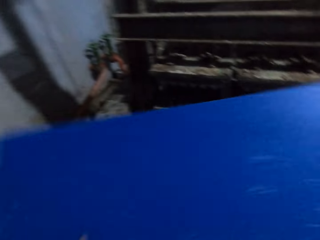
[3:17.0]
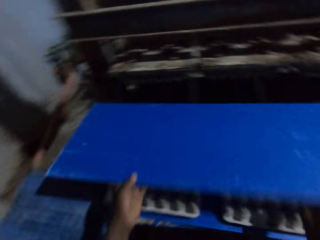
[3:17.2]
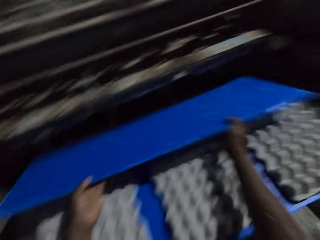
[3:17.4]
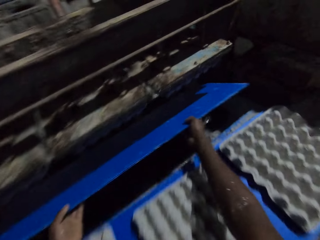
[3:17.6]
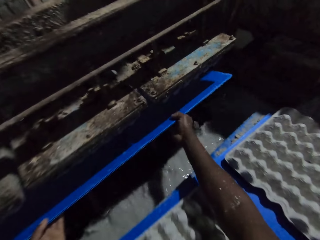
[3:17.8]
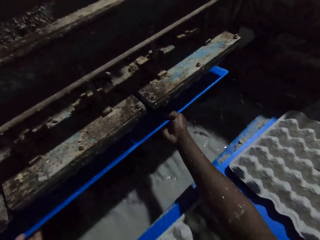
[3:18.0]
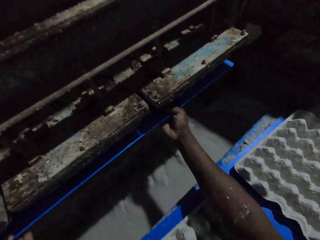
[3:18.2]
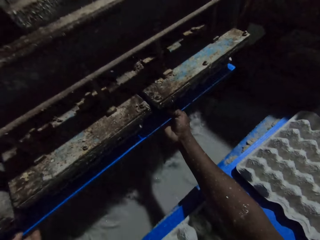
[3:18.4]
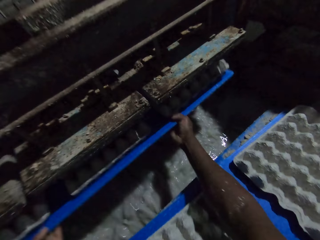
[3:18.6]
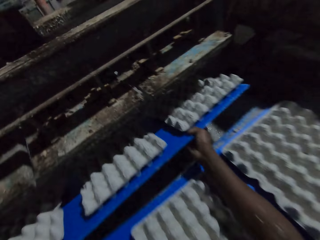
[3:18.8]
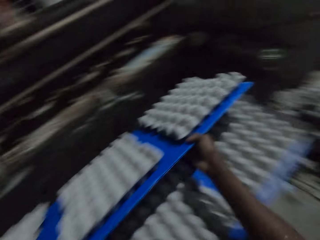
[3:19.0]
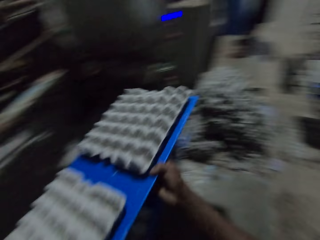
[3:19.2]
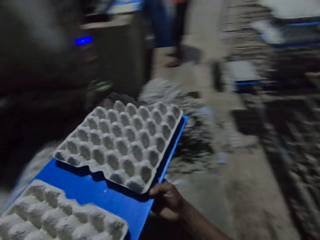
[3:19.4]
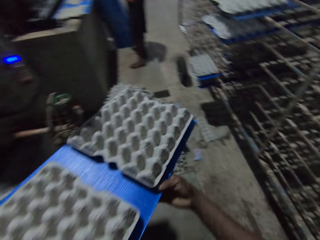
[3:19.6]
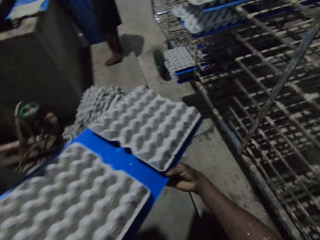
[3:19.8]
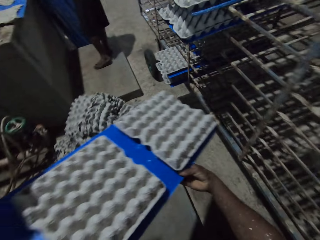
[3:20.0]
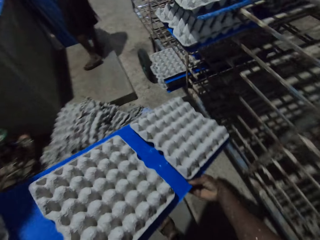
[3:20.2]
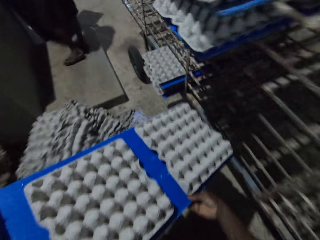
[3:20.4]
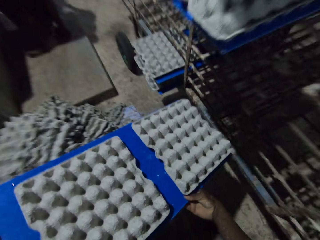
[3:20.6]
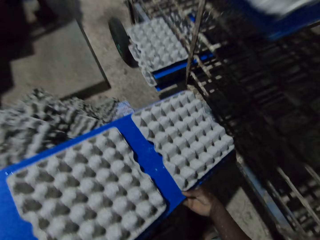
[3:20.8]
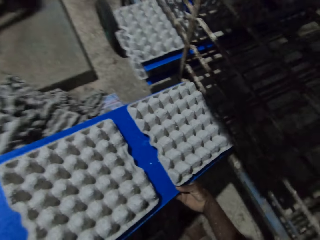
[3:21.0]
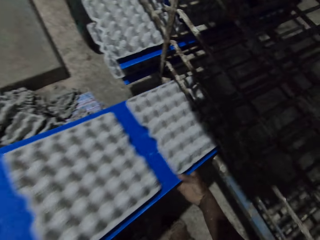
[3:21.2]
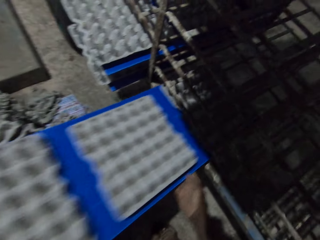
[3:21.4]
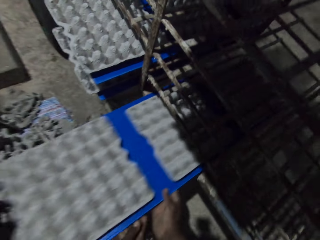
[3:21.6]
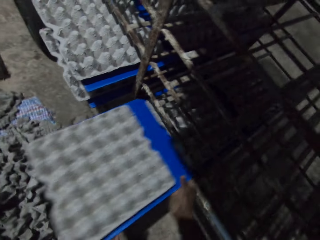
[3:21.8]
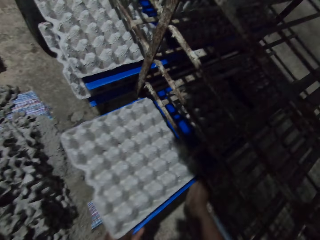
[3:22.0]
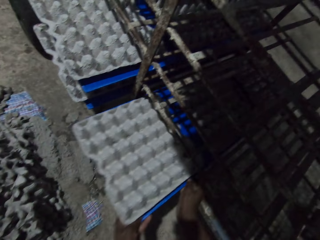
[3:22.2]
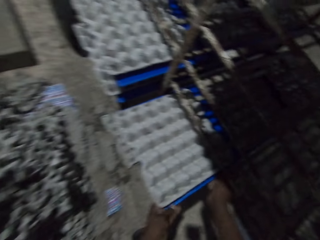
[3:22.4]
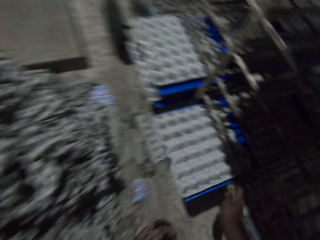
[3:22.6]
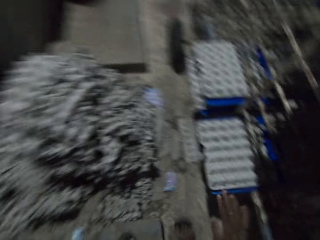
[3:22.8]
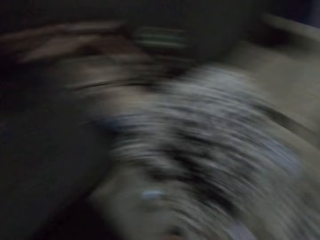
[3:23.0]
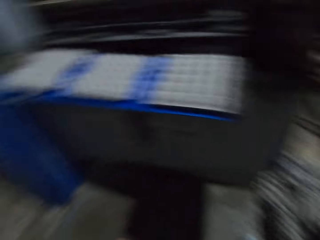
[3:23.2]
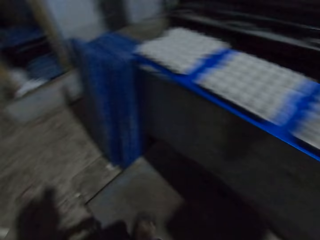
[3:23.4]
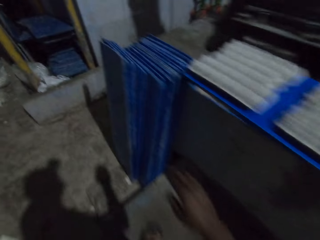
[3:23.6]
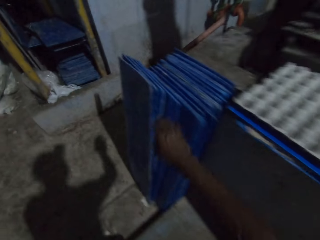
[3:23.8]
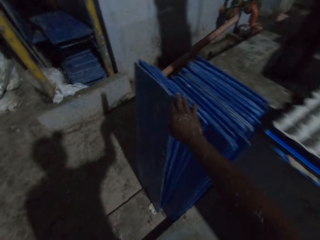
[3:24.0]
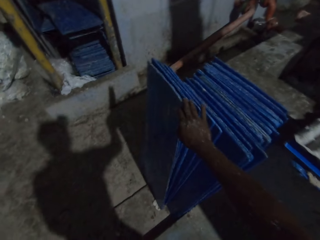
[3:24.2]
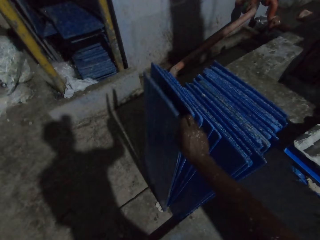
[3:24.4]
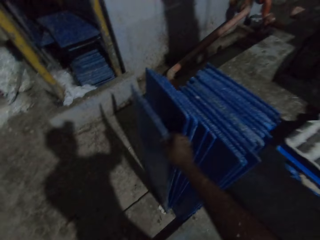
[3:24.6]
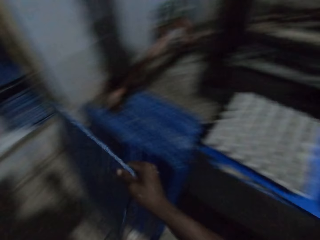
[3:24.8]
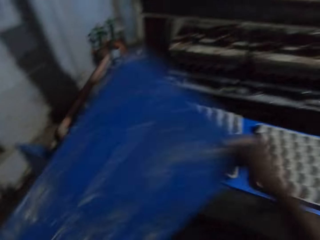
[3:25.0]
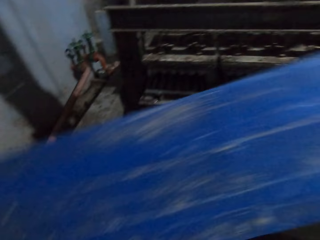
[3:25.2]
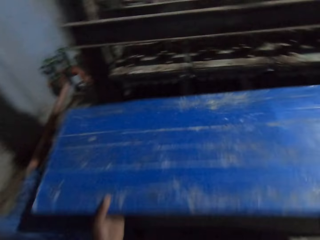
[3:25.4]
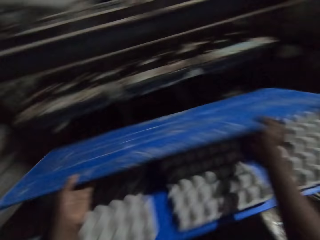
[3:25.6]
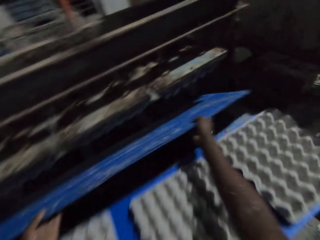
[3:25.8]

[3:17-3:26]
The camera wearer picks a polypropylene plastic or plastic board from the ground with his right hand. He collects some egg cartons from the egg carton making machine with the polypropylene plastic in his hands. He puts the plastic board in the machine, pulls the plastic board off the machine and walks toward the rack. A man picks a polypropylene plastic from the ground with his right hand. The camera wearer drops the polypropylene plastic of egg cartons on the rack with his hands. He walks away from the rack. He picks a polypropylene plastic from the ground with his right hand.

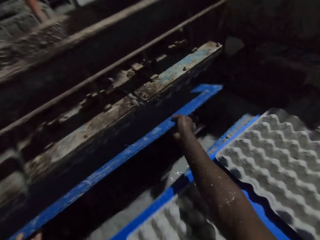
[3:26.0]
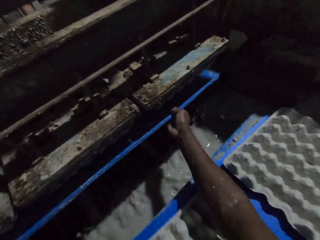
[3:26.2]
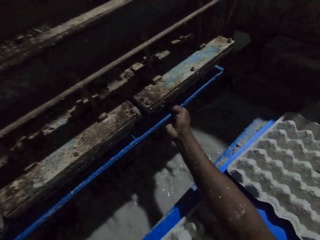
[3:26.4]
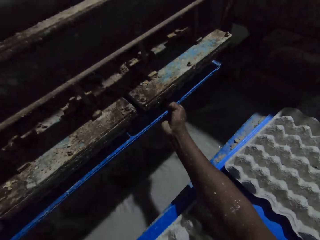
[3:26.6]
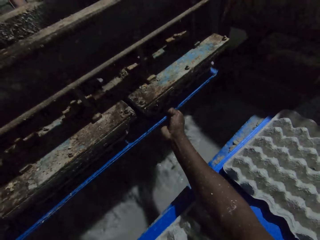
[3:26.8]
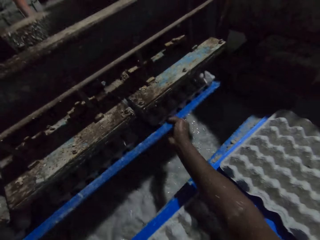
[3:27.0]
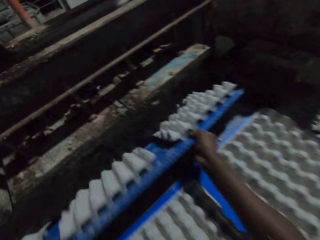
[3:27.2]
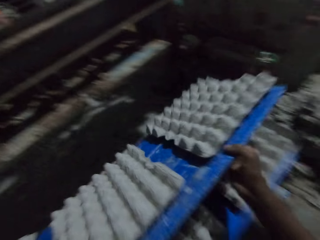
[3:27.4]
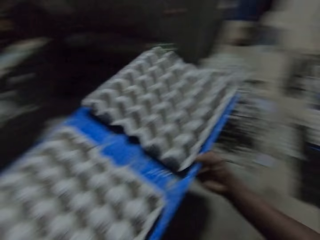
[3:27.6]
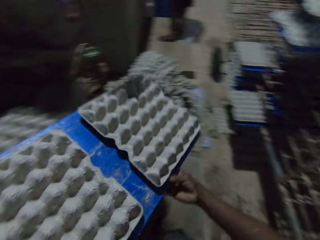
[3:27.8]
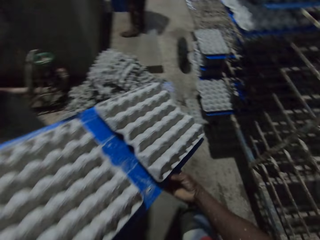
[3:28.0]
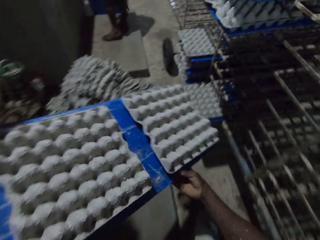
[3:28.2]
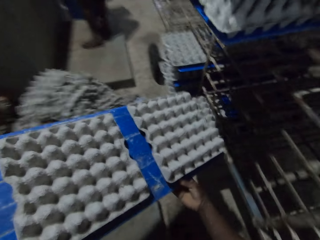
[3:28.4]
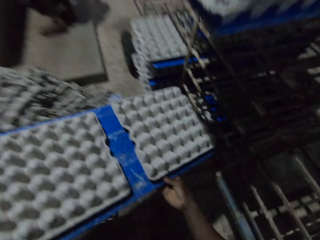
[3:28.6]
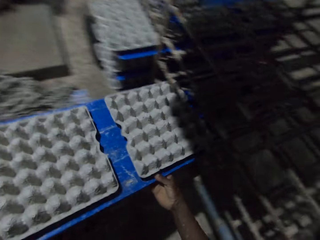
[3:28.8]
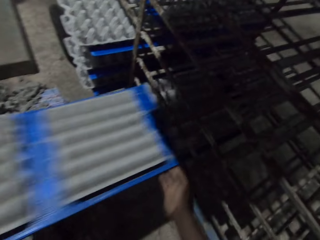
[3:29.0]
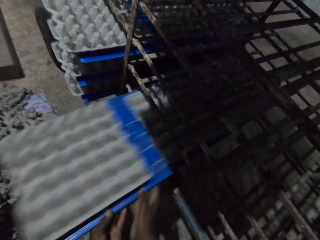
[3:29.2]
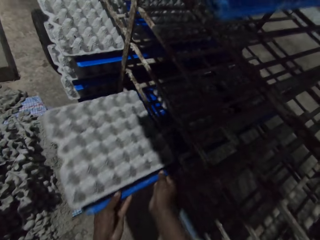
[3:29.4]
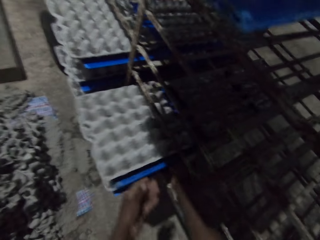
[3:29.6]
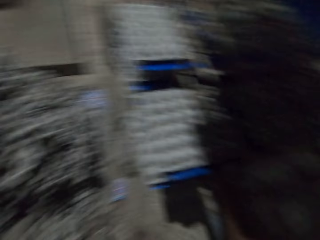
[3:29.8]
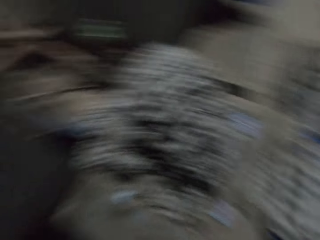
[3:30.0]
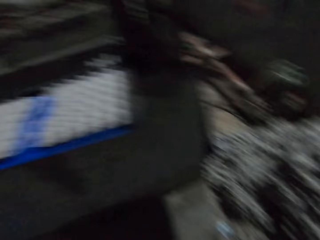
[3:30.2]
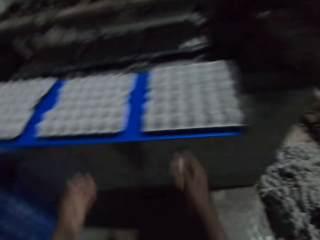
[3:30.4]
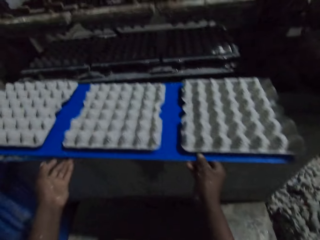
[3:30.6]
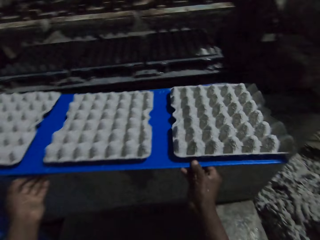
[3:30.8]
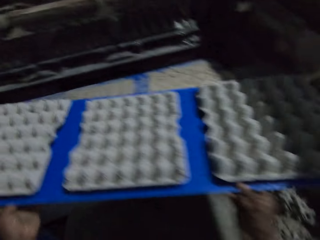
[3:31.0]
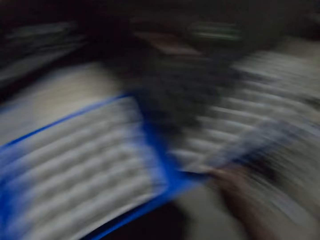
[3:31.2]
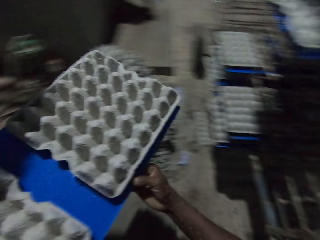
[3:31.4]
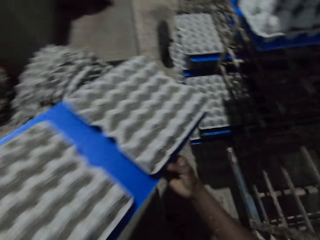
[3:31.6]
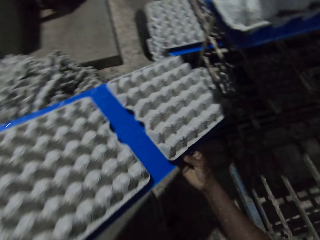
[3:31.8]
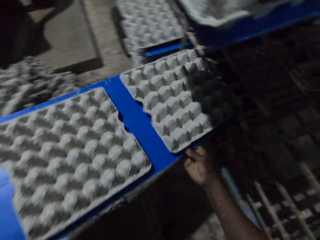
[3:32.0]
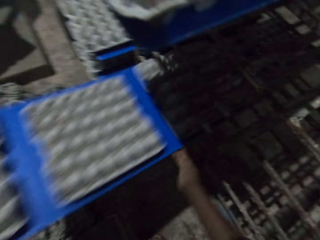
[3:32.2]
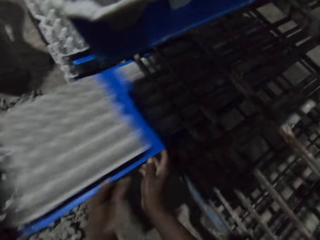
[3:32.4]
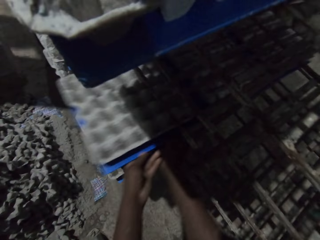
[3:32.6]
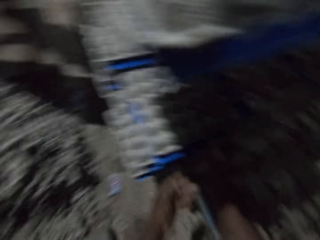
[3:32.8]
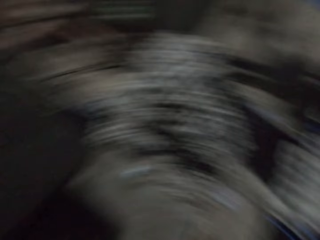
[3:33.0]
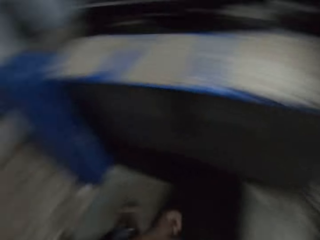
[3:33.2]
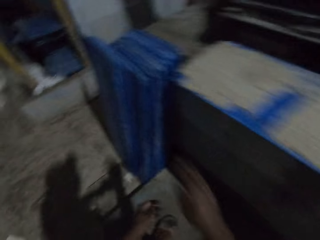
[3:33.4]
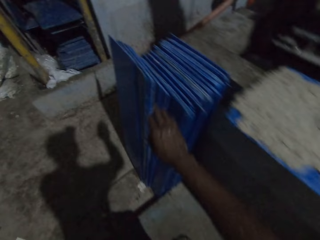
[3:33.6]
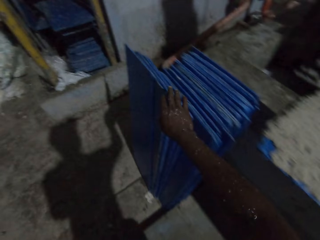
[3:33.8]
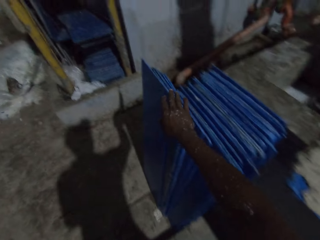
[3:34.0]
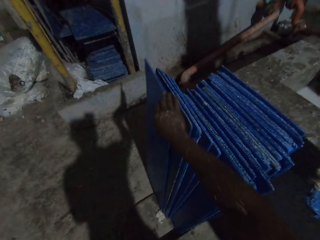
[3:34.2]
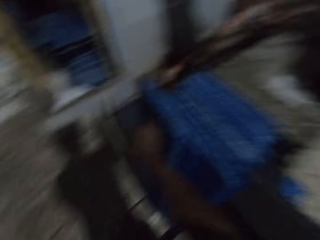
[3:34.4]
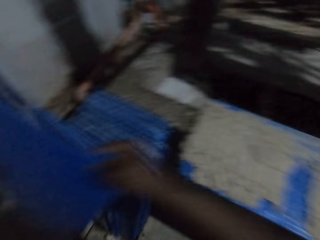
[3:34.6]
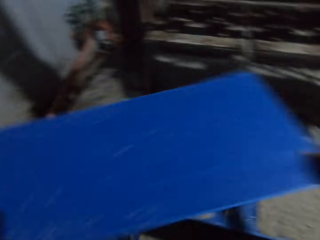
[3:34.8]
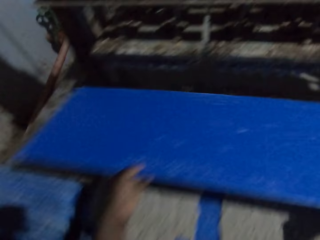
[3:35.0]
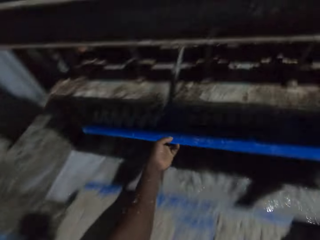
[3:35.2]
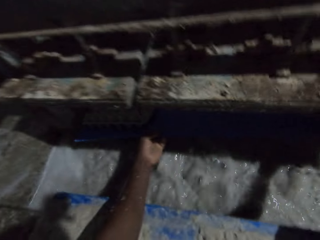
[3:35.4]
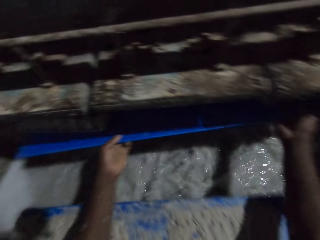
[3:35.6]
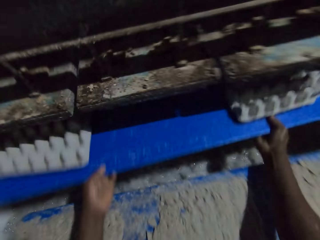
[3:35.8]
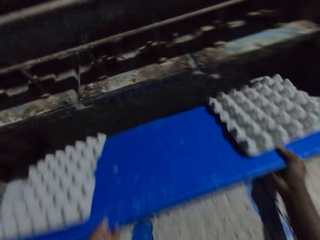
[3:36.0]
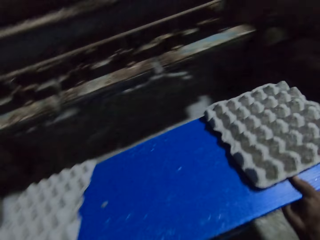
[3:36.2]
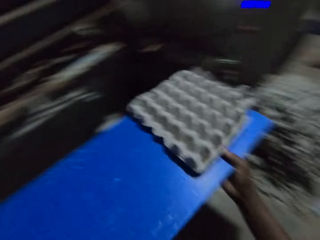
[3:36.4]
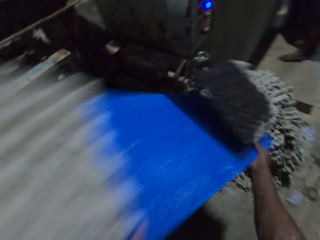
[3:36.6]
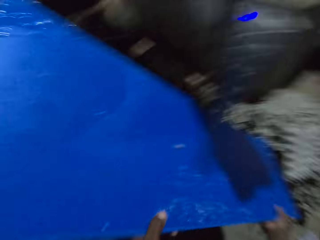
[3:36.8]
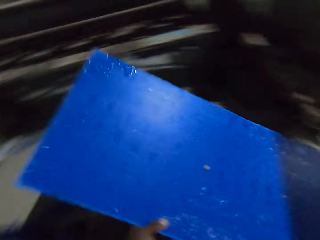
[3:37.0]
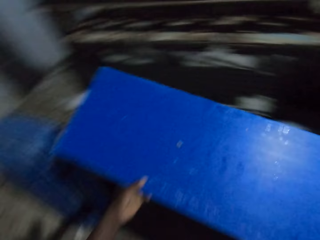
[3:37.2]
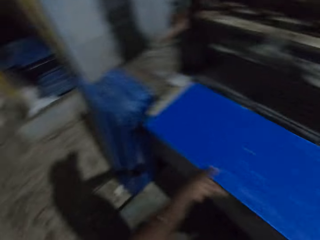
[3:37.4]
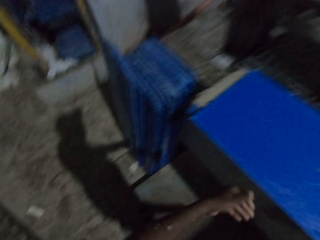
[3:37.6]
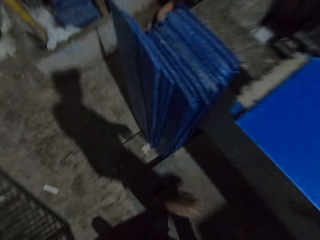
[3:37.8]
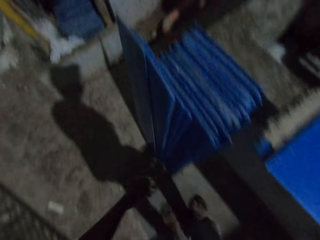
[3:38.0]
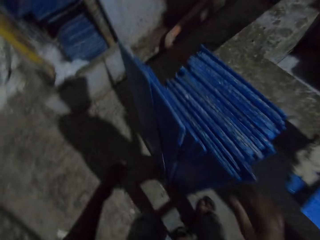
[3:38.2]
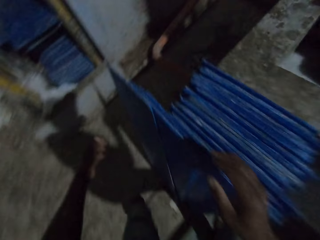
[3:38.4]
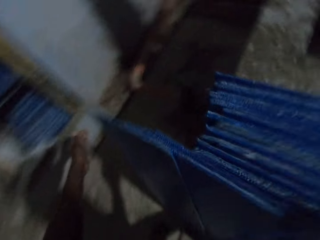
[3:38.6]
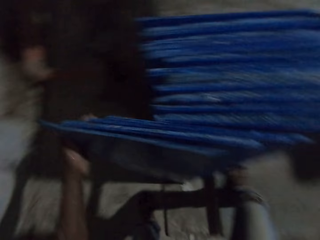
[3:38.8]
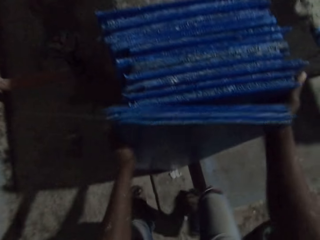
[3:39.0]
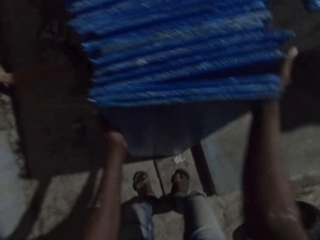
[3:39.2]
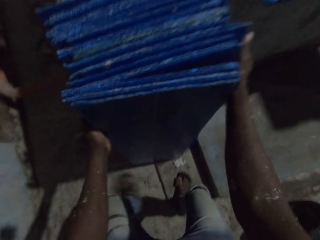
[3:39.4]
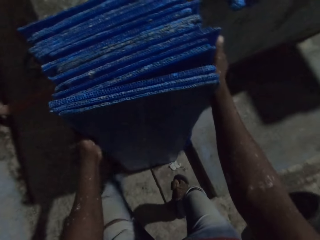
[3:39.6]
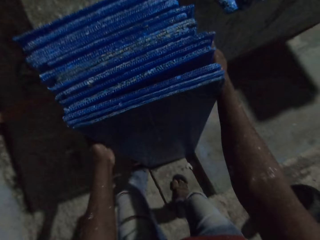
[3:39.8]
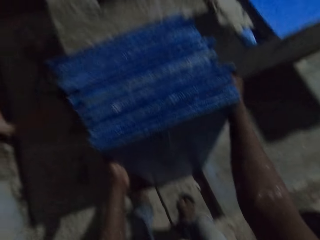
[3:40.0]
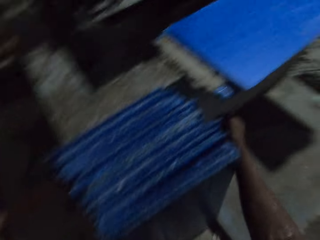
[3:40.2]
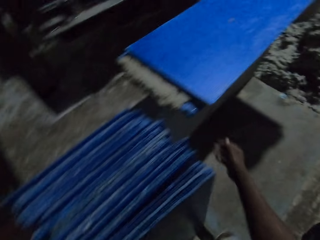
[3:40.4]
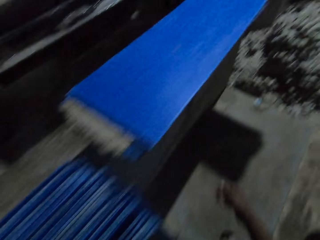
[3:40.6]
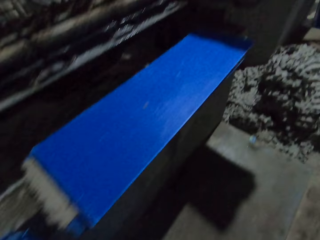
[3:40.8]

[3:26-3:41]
The camera wearer collects some egg cartons from the egg carton making machine with the polypropylene plastic or plastic board in his hands. He puts the plastic board in the machine, pulls the plastic board off the machine and walks away from the machine. A man picks a polypropylene plastic from the ground with his right hand. The camera wearer drops the polypropylene plastic of egg cartons on the rack with his hands. He walks away from the rack. He picks the polypropylene plastic of egg cartons from the polypropylene plastic of egg cartons on the egg carton making machine with his hands. He walks away from the machine. He drops the polypropylene plastic of egg cartons on the rack with his hands. He walks away from the rack. He picks a polypropylene plastic from the ground with his right hand. He puts the plastic board in the machine. He collects some egg cartons from the egg carton making machine with the polypropylene plastic in his hands. He pulls the plastic board off the machine. He throws the egg cartons from the polypropylene plastic in his hands on the ground. He drops the polypropylene plastic of egg cartons on the polypropylene plastic of egg cartons on the egg carton making machine with his hands. He steps toward the plastic boards. He adjusts some polypropylene plastics on the ground with his hands. He adjusts the polypropylene plastics on the ground with his left leg.
